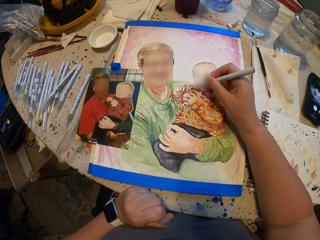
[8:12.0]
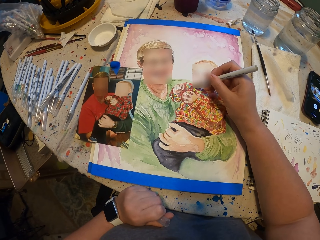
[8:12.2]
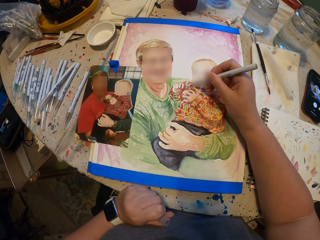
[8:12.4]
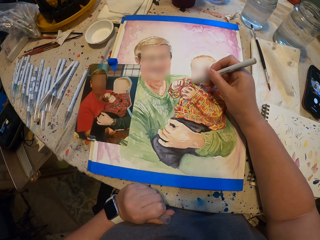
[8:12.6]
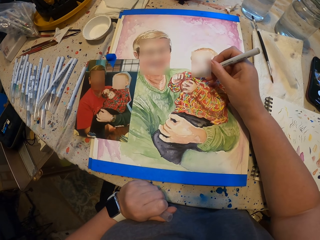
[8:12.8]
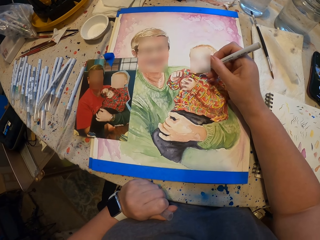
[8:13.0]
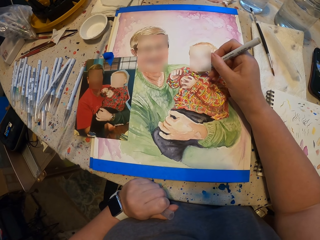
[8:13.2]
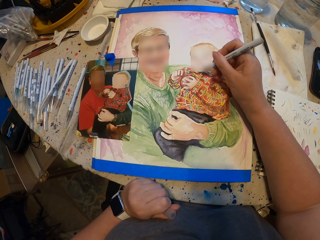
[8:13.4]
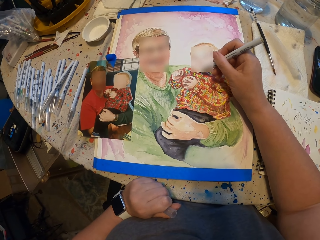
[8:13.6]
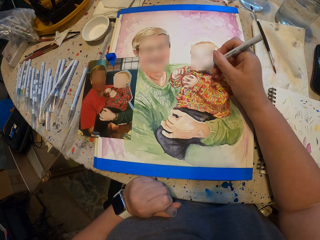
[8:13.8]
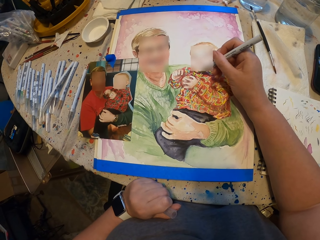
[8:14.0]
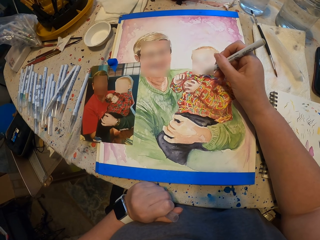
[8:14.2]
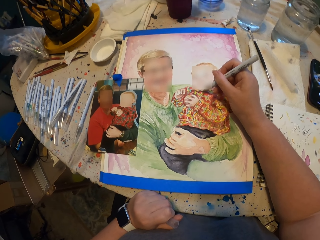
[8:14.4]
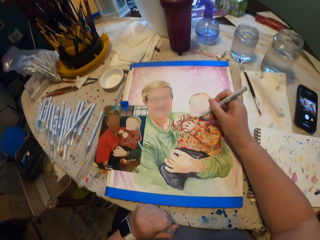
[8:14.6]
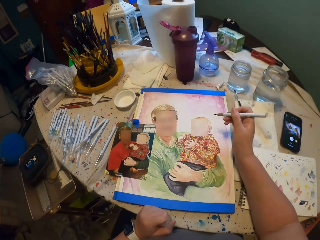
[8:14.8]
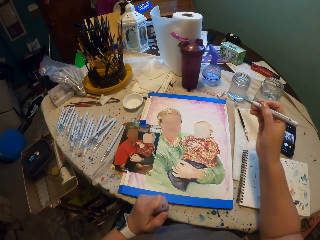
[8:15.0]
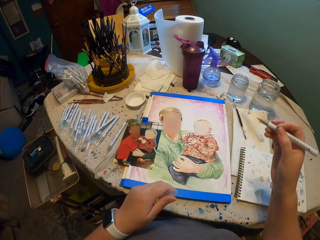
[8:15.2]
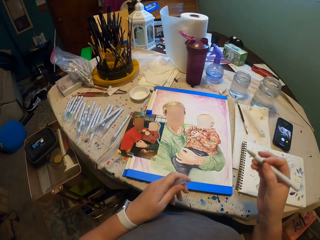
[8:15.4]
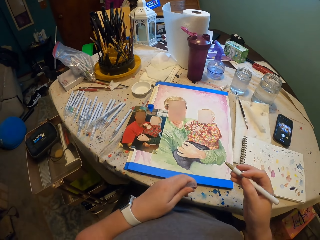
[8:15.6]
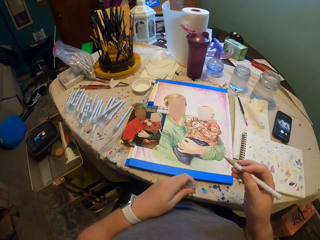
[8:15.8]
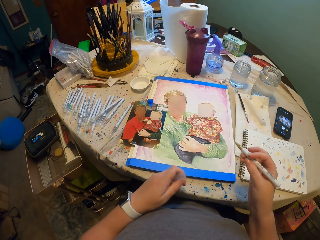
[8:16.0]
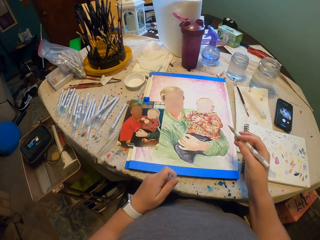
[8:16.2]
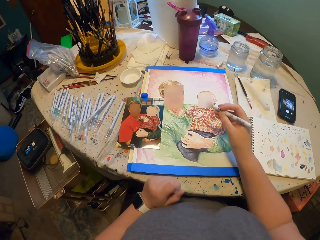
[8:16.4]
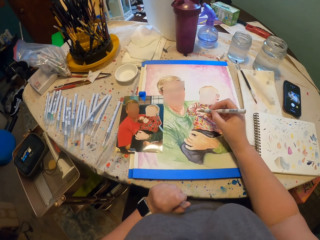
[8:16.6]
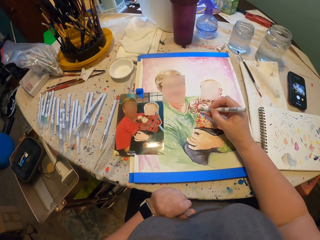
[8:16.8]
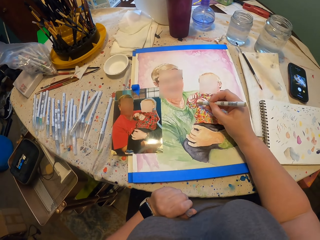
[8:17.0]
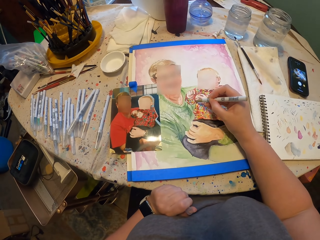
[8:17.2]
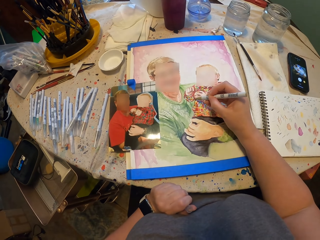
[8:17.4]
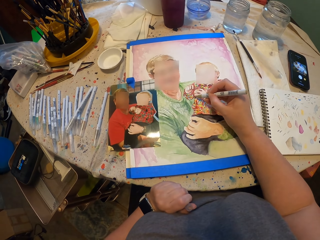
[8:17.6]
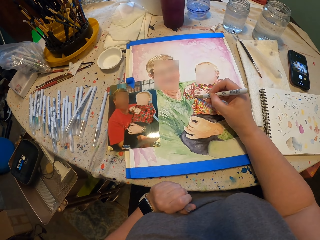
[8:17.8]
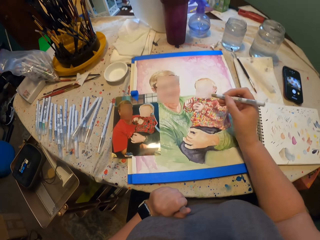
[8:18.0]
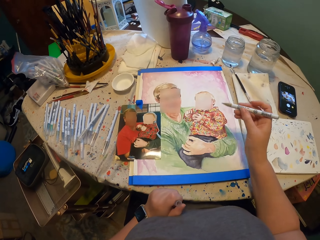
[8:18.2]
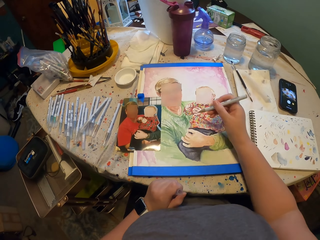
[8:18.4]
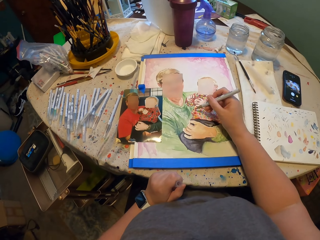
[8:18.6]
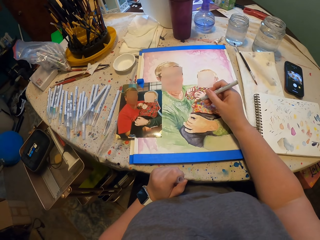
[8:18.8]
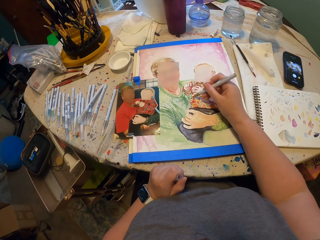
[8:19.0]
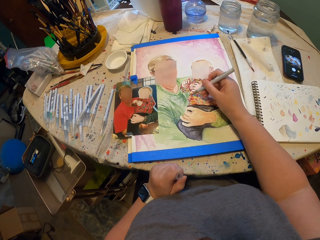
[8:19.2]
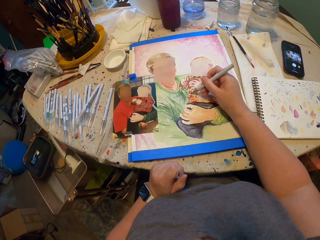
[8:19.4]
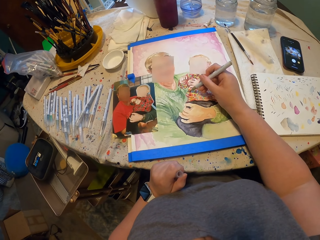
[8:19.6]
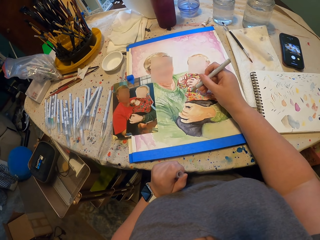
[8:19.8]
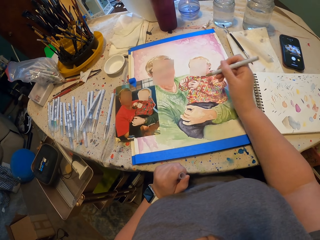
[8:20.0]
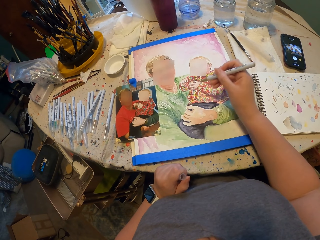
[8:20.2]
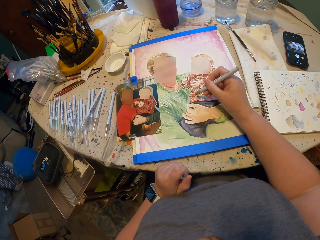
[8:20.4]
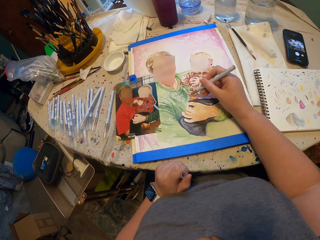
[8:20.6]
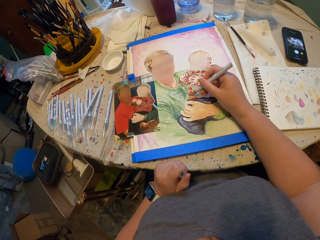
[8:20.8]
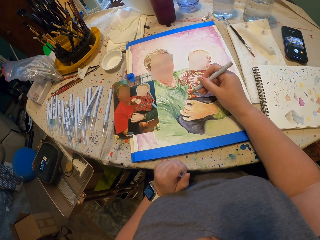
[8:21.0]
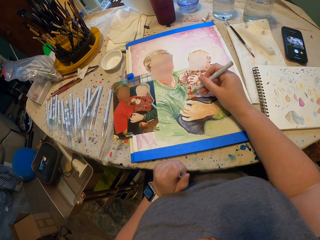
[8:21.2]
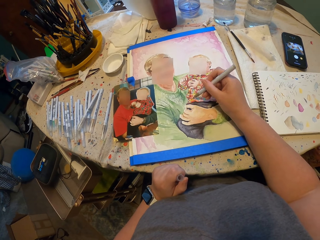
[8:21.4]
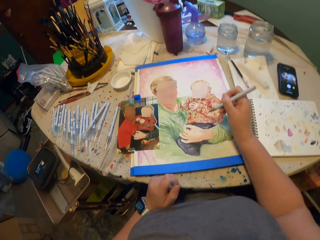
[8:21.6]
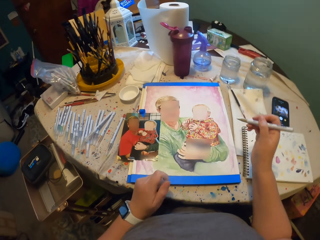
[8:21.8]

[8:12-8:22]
The camera wearer moves the hand with the pen. They paint the picture.

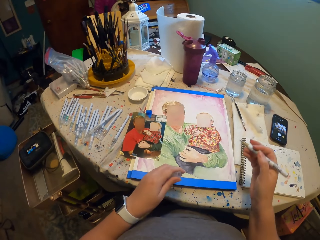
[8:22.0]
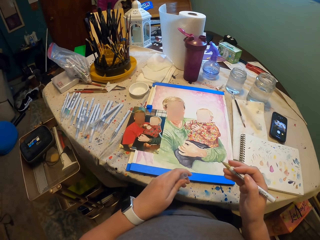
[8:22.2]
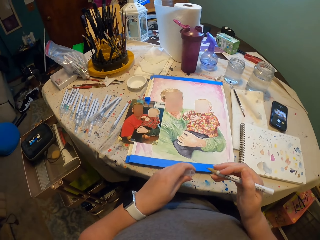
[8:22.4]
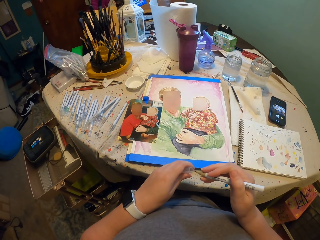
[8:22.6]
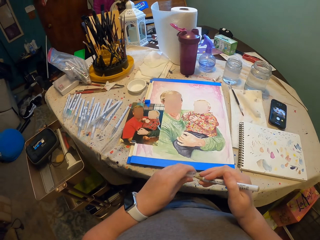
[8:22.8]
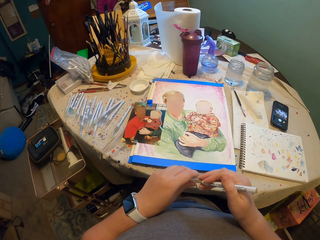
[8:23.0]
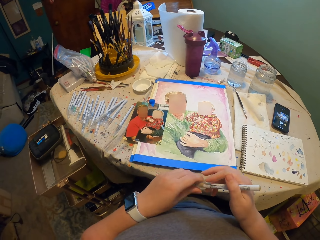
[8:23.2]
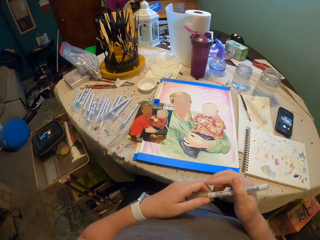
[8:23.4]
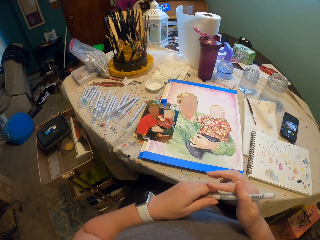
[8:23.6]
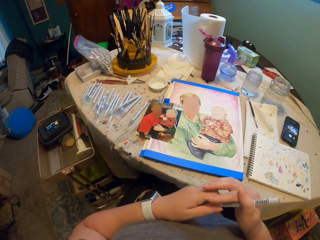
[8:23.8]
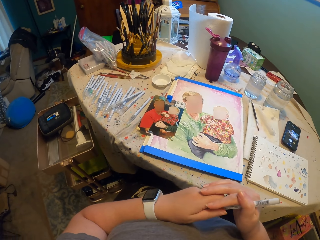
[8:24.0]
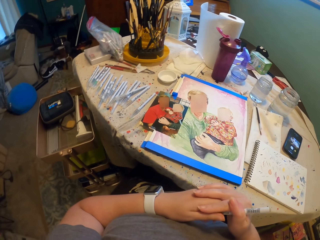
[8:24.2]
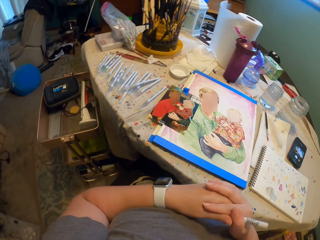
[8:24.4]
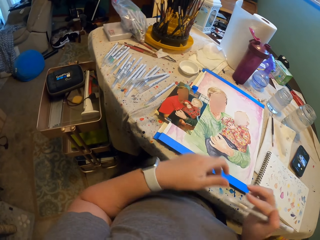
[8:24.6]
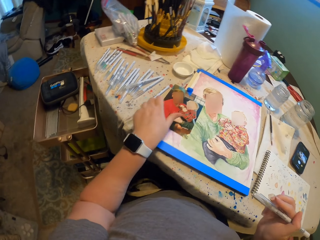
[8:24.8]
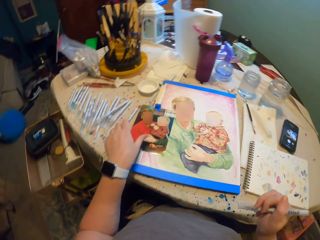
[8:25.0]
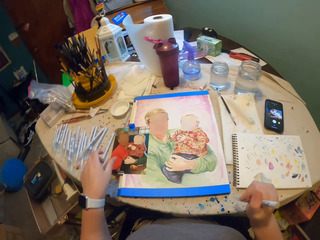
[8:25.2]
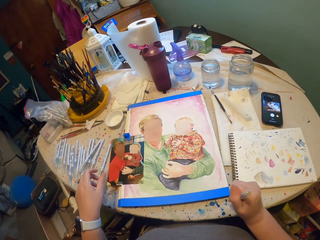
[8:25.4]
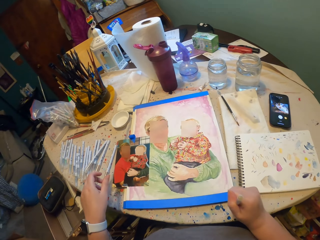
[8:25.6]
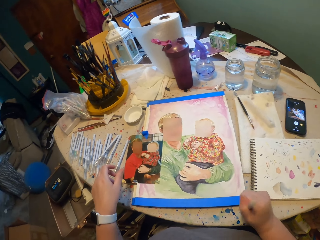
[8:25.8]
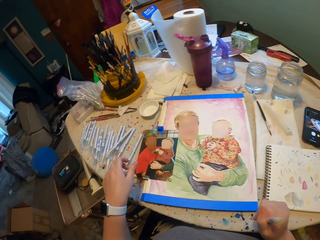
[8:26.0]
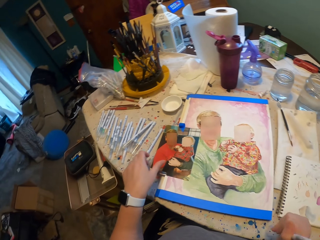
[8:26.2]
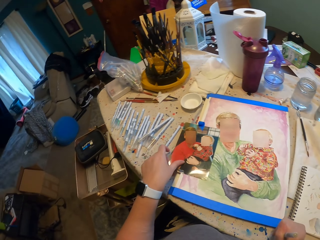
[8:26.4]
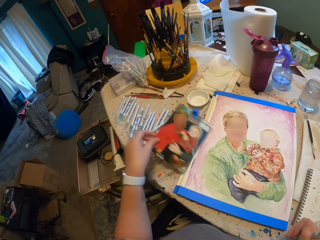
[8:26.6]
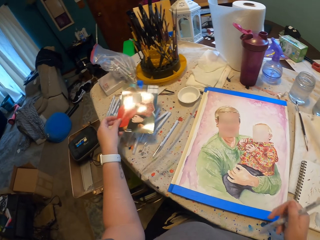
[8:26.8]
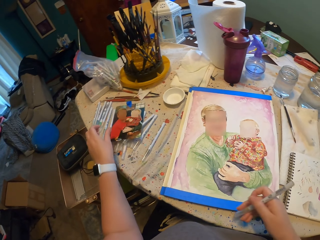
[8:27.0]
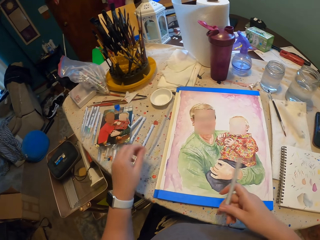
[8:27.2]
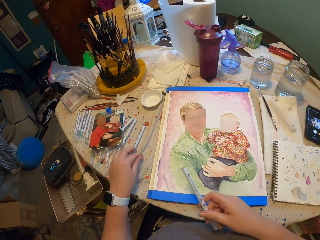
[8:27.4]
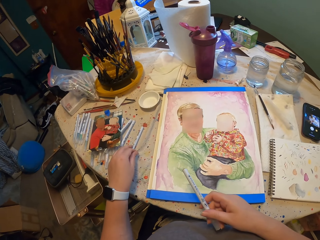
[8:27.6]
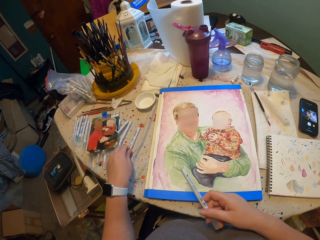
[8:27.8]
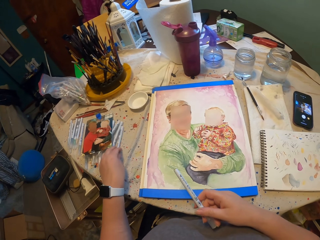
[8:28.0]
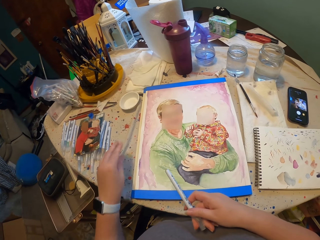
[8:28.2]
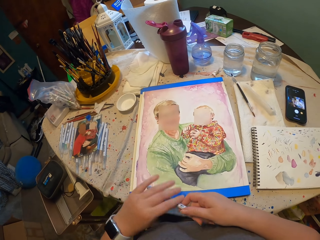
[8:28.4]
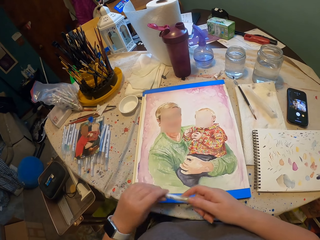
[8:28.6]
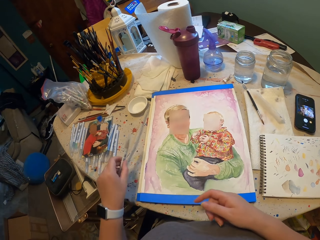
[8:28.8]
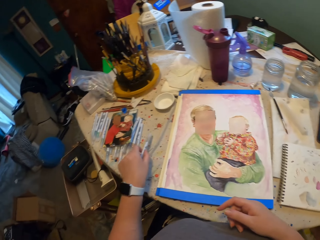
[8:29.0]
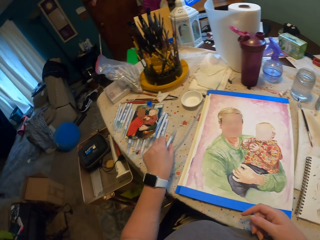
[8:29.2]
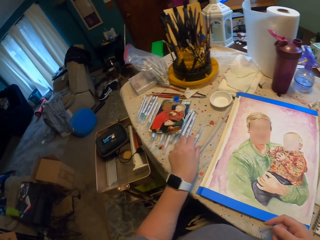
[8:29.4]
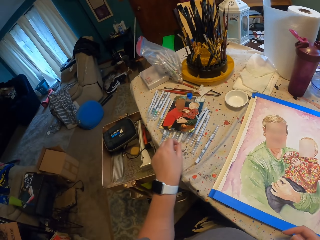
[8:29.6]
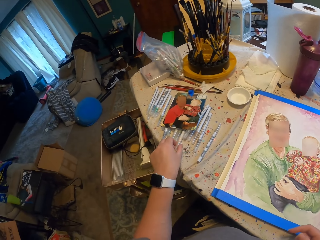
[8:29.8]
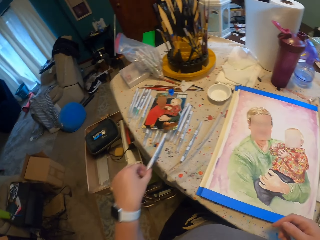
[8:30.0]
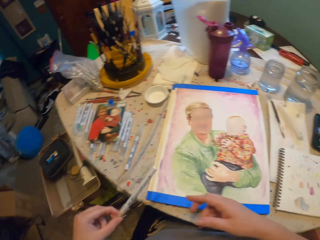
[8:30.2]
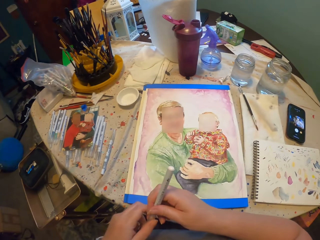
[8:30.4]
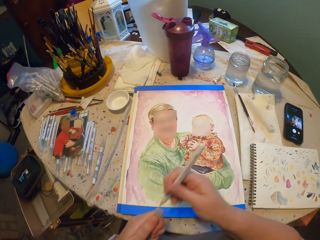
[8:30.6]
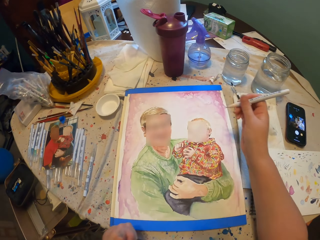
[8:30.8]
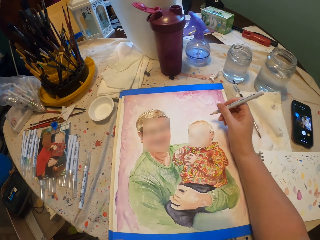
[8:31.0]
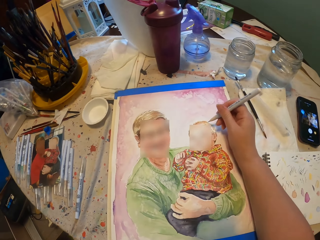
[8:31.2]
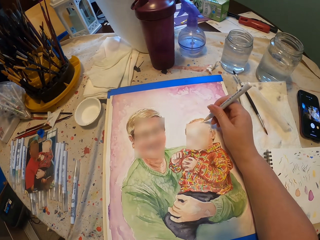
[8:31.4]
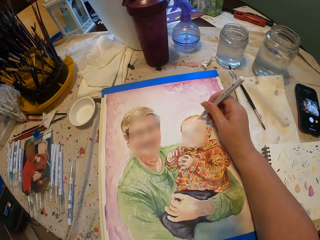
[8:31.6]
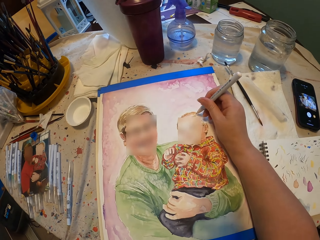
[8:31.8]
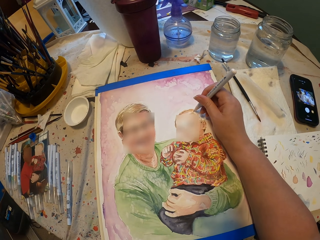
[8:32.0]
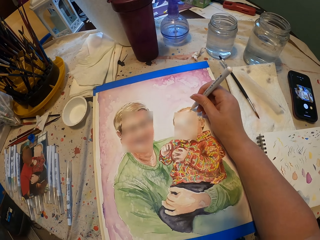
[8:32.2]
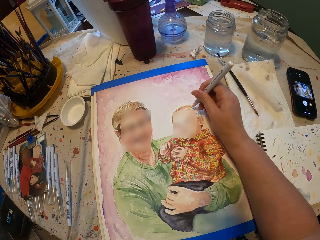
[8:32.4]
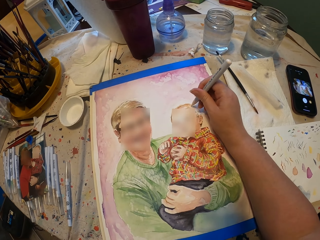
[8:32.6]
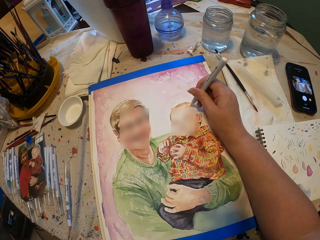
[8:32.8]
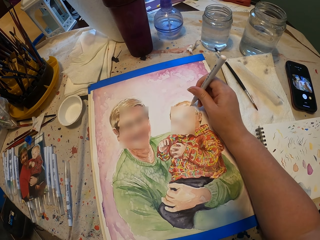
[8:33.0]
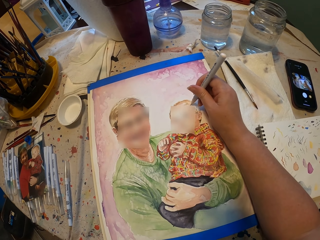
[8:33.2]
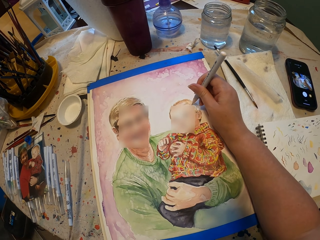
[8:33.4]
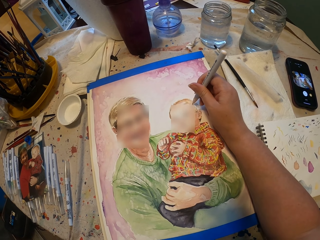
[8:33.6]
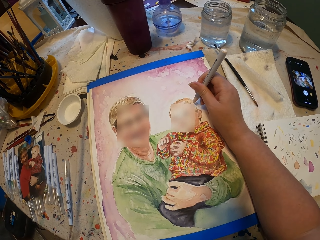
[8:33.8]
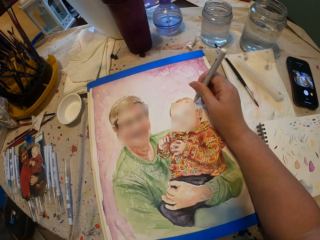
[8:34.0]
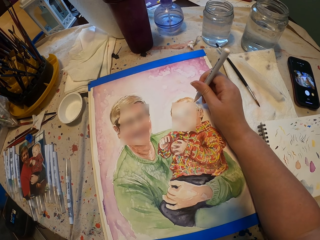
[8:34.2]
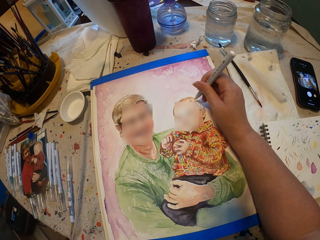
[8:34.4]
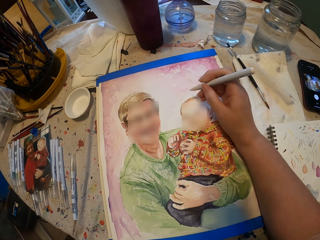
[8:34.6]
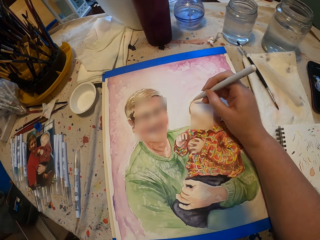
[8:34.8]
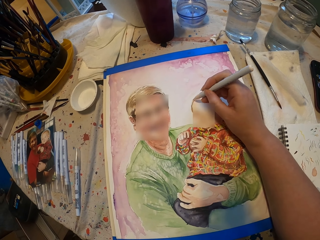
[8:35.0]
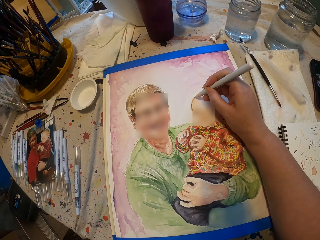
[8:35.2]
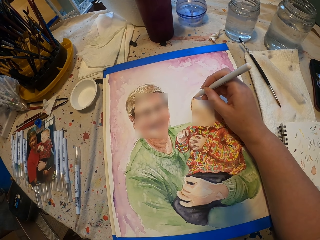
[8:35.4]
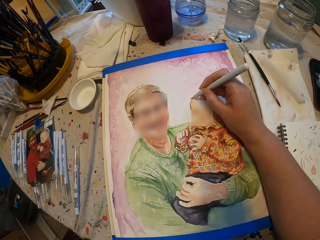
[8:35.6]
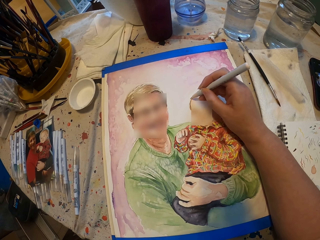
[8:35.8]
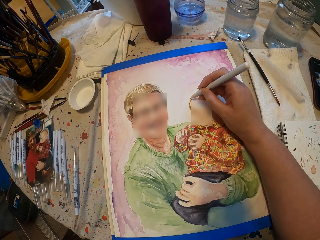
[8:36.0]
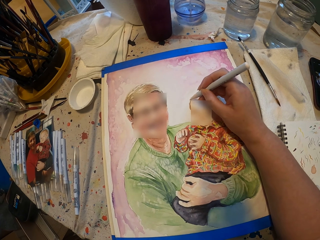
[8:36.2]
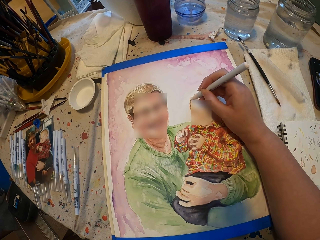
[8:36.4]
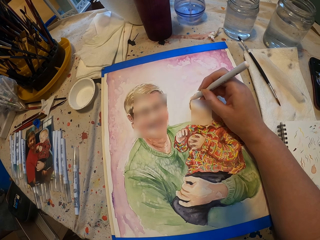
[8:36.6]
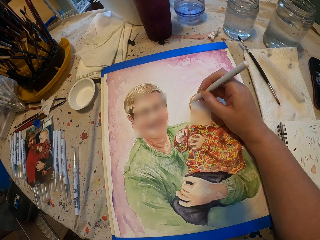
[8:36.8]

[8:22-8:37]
The camera wearer closes the art pen. They move the pen on the table, move a wall art on the table, and move the pen. They put the art pen down. They take another art pen. They open the pen. They draw the wall art.
